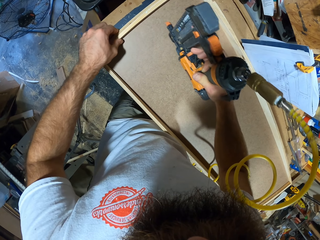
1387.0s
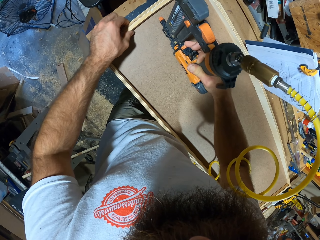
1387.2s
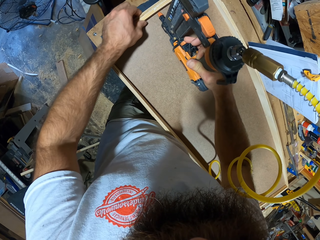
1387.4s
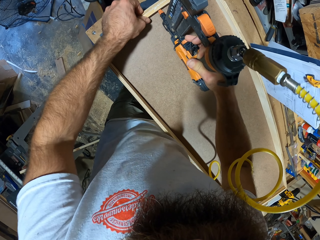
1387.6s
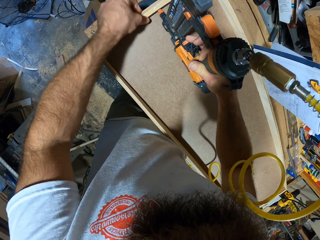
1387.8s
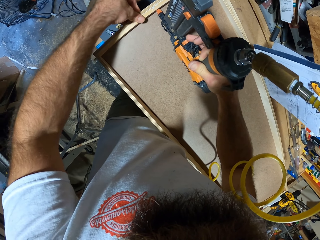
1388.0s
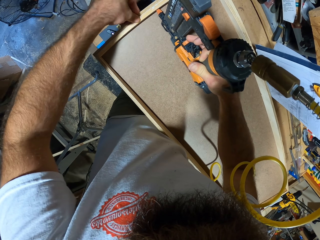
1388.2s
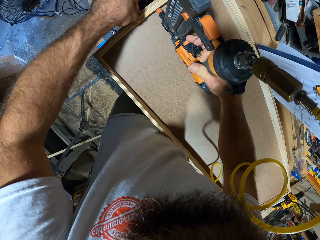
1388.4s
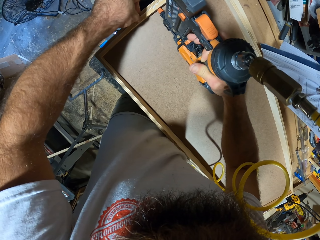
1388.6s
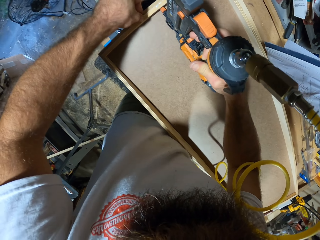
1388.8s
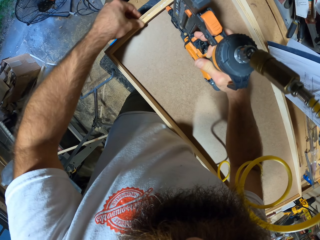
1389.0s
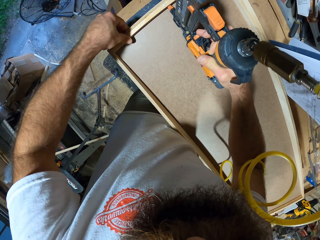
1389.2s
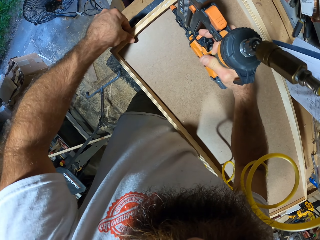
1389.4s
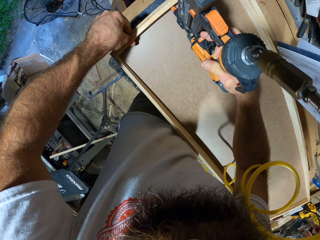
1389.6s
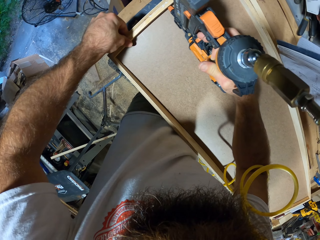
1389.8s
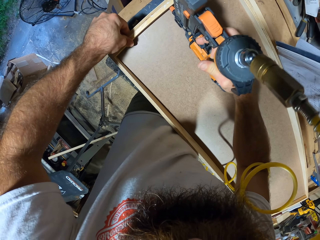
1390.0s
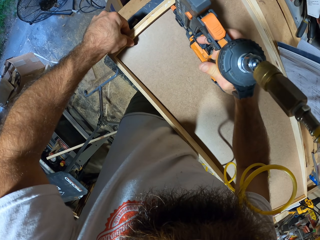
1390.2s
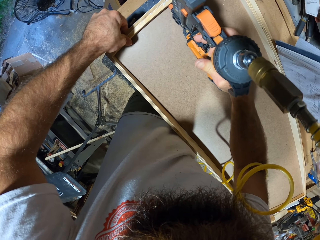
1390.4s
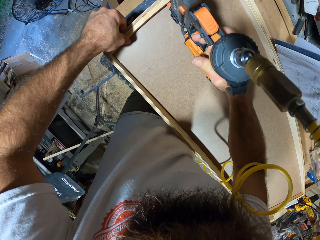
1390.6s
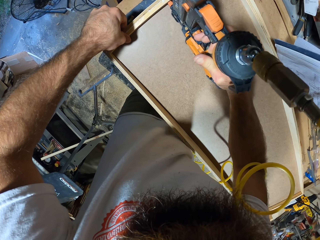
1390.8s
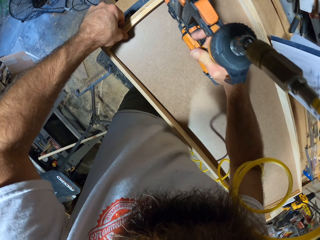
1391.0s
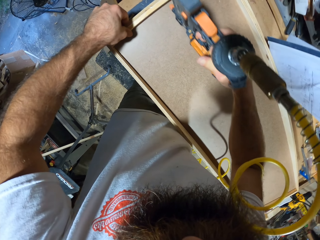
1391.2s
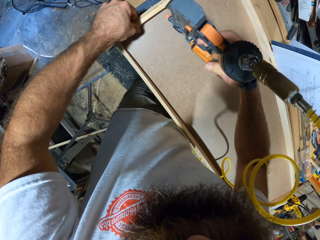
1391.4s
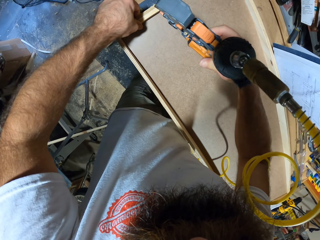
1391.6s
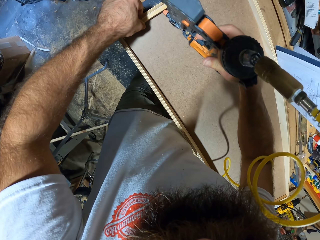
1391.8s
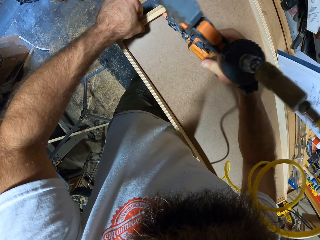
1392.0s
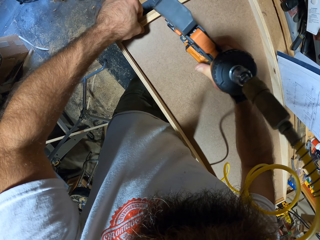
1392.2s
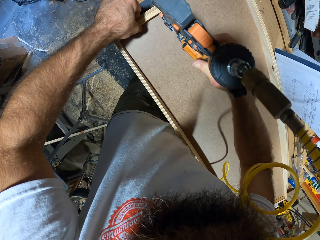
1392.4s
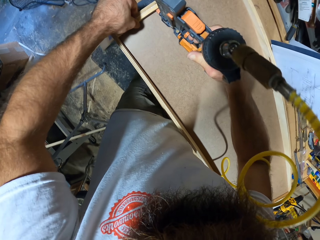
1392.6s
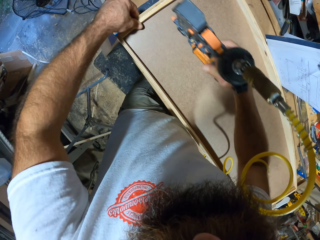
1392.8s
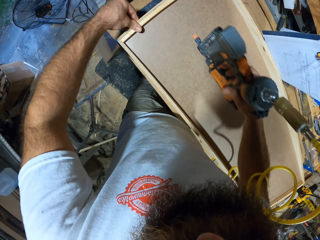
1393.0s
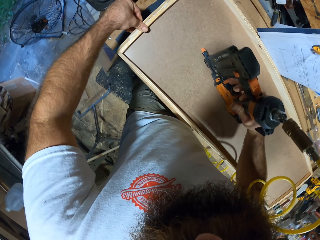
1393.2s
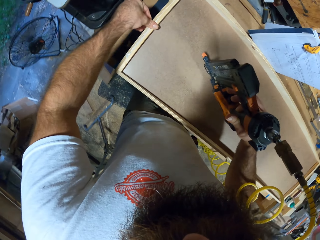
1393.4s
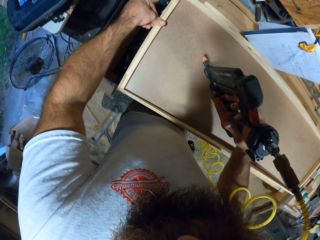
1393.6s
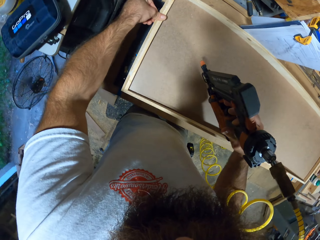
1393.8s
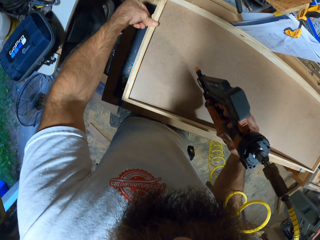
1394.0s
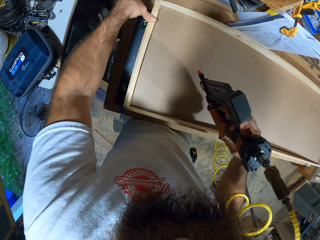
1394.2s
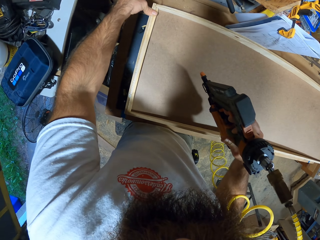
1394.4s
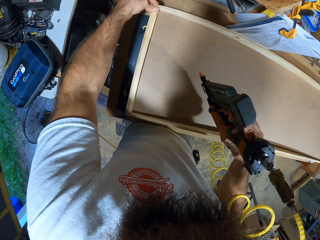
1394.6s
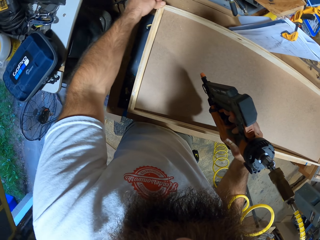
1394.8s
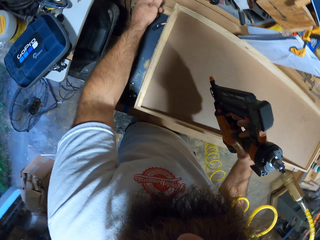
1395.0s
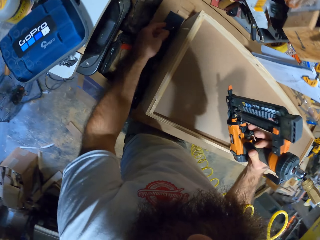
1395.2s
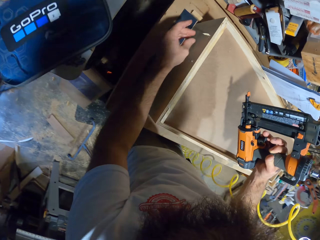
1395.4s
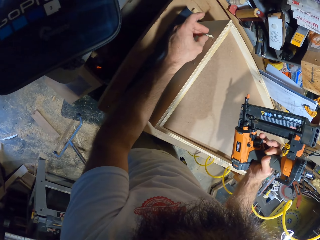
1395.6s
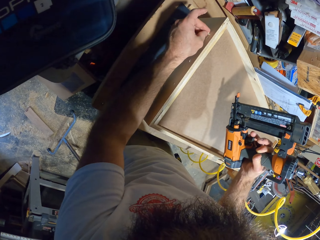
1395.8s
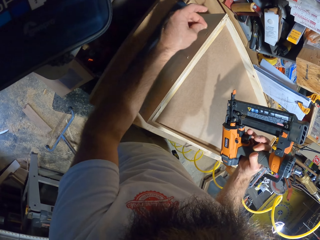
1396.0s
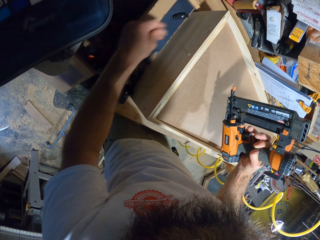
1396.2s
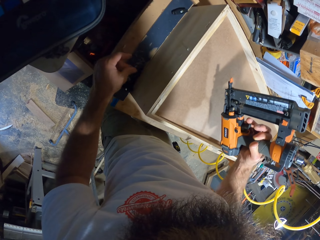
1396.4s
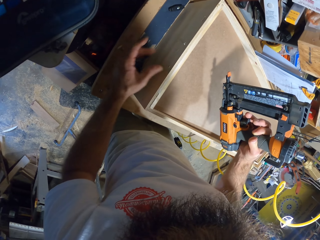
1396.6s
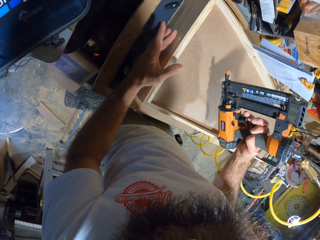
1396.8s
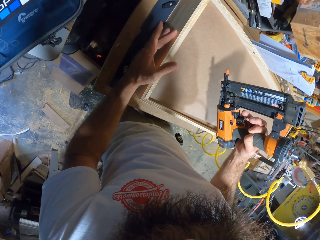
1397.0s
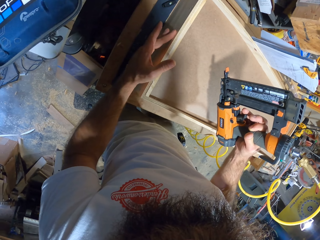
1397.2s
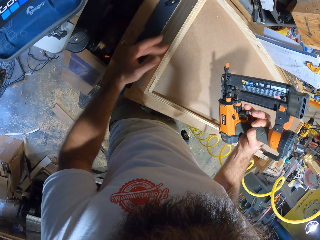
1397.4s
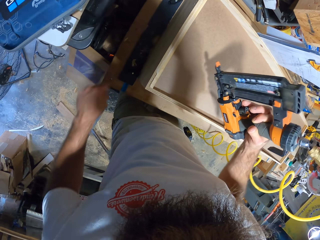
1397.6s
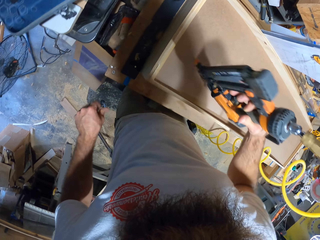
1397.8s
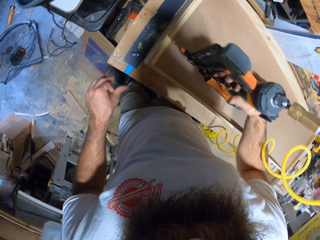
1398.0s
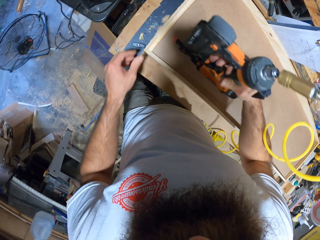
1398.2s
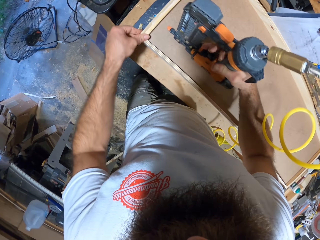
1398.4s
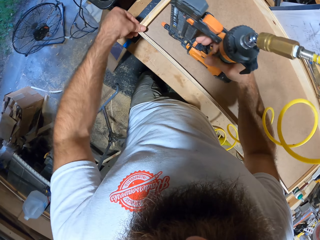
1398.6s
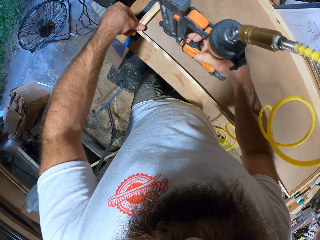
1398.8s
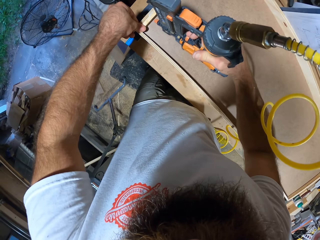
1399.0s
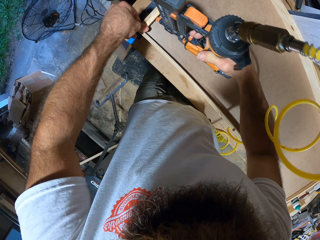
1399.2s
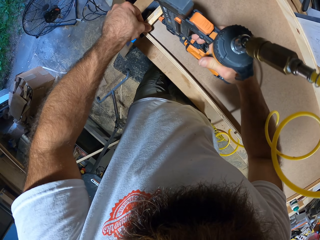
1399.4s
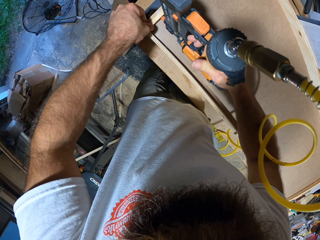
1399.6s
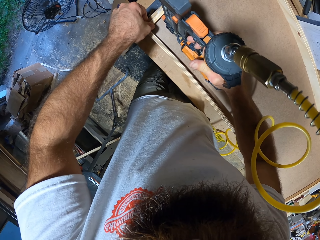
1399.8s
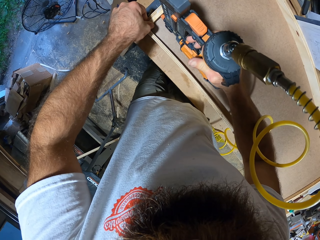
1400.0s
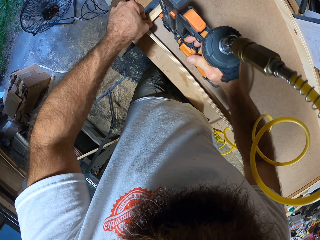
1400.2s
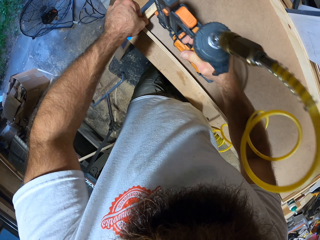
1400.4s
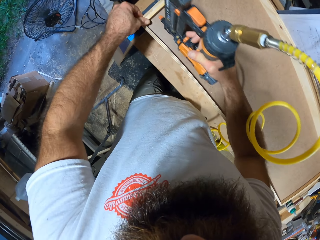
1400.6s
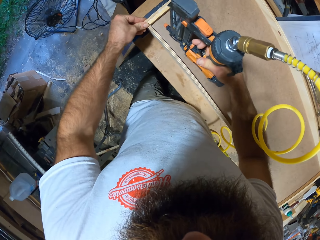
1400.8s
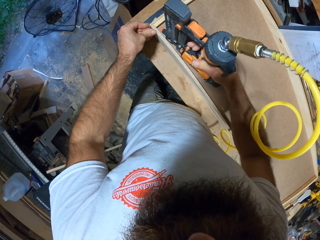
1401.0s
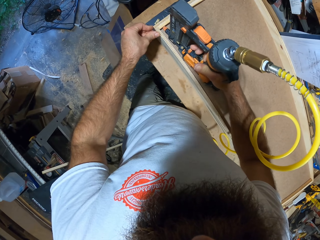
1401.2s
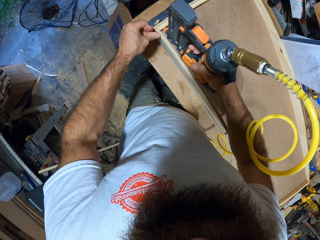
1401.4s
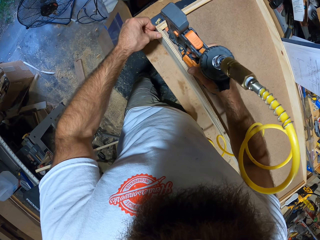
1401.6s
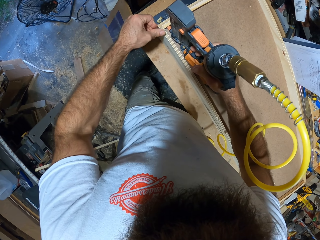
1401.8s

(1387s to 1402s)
The camera wearer presses the plywood on the board with his left hand. He adjusts the wood with his left hand. He picks a wooden debris from the board with his left hand. He drops the wooden debris on the table with his left hand. He cleans a wooden debris from the board on the table with his left hand. He throws the wooden debris on the ground with his left hand. He presses the plywood on the board with his left hand. He holds the board. He glues the plywood and the board together with the nail gun in his right hand.

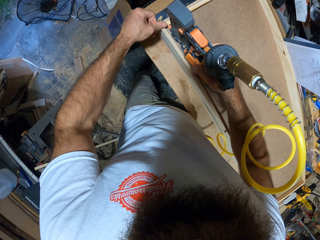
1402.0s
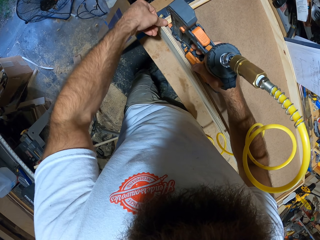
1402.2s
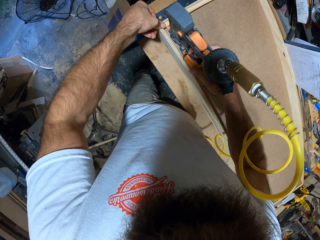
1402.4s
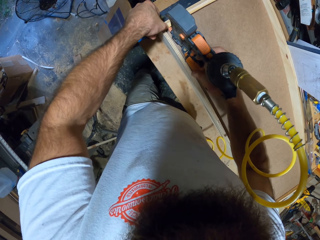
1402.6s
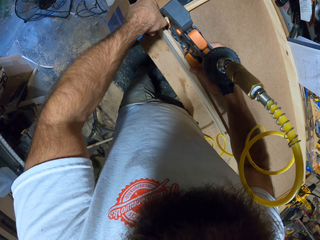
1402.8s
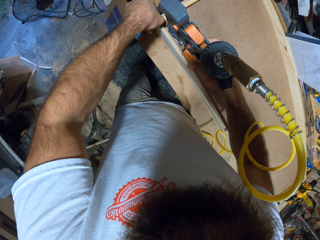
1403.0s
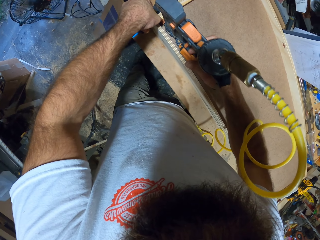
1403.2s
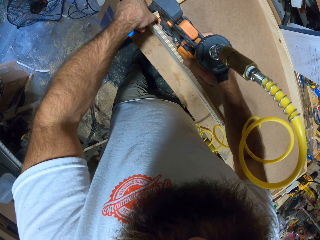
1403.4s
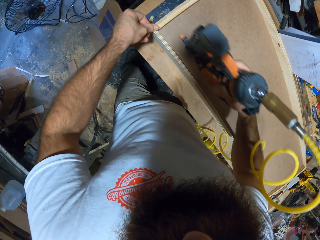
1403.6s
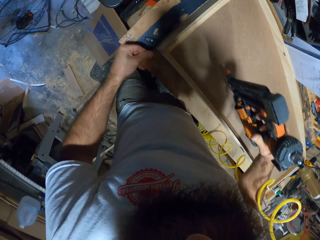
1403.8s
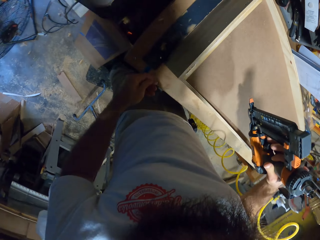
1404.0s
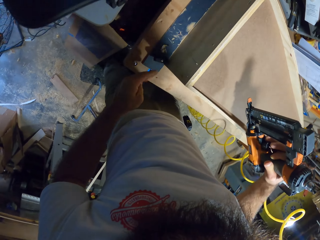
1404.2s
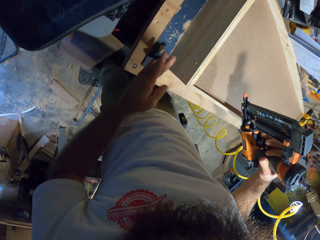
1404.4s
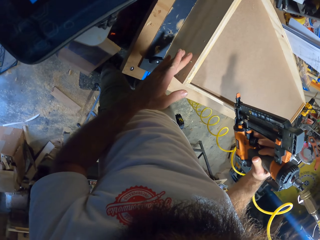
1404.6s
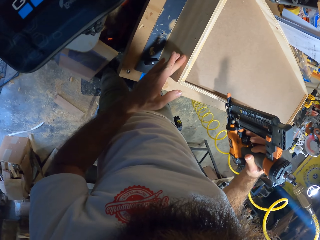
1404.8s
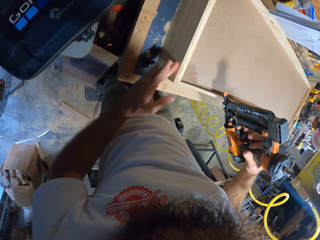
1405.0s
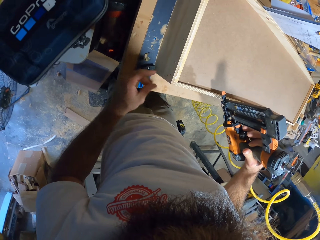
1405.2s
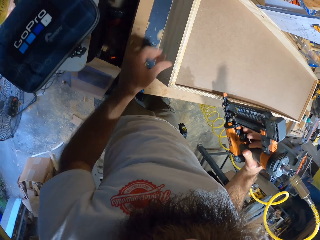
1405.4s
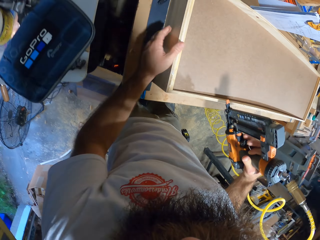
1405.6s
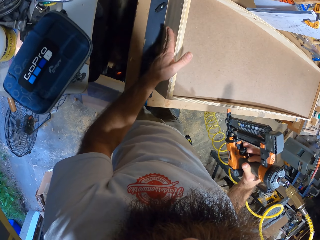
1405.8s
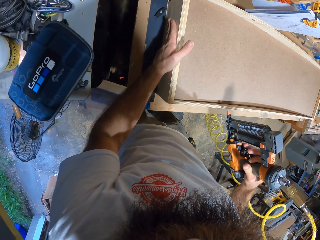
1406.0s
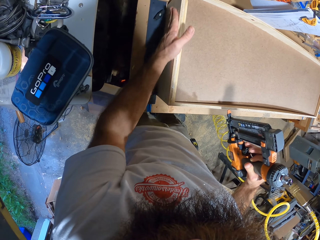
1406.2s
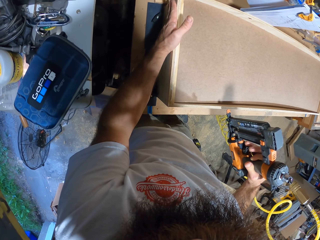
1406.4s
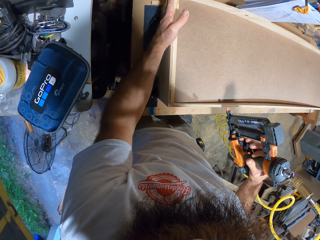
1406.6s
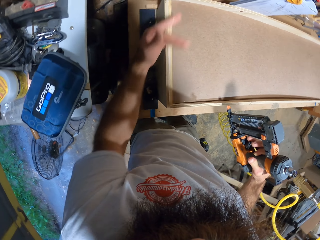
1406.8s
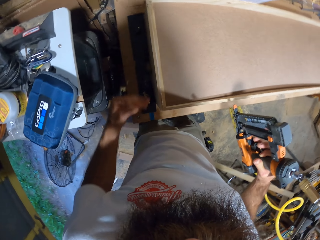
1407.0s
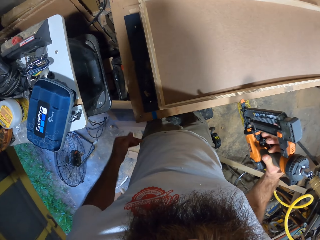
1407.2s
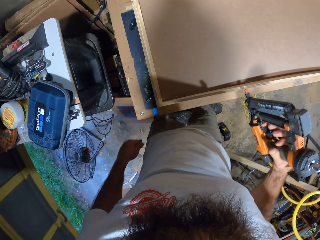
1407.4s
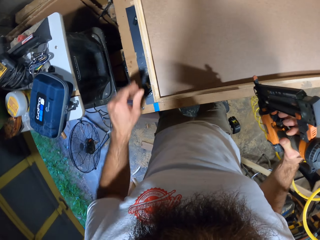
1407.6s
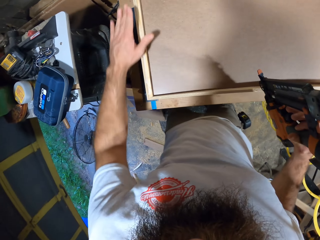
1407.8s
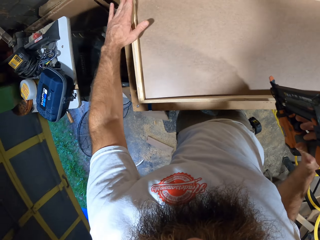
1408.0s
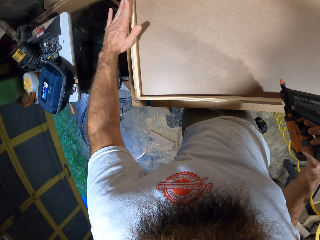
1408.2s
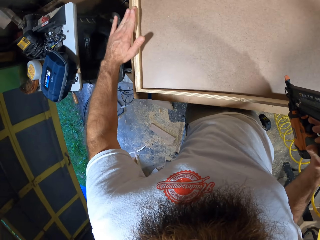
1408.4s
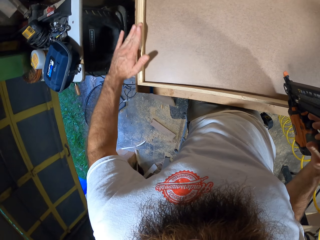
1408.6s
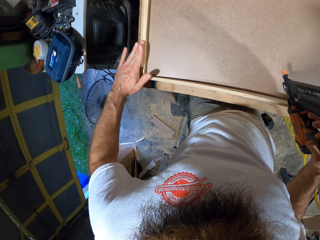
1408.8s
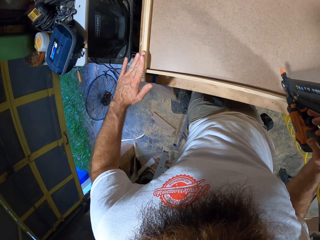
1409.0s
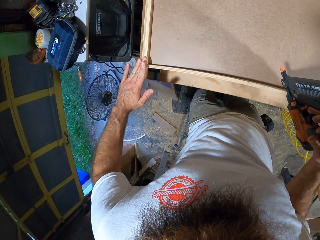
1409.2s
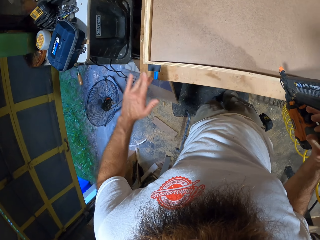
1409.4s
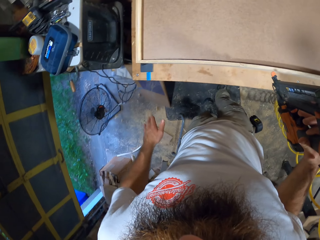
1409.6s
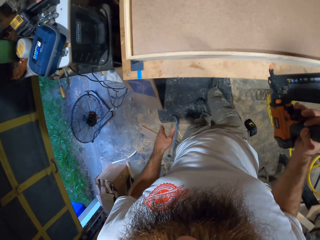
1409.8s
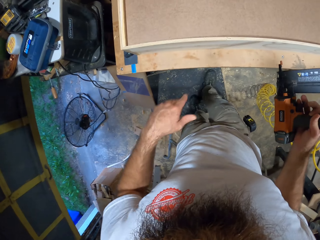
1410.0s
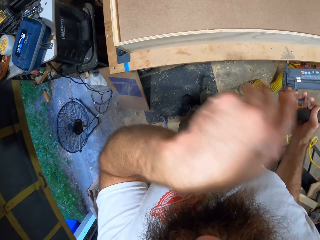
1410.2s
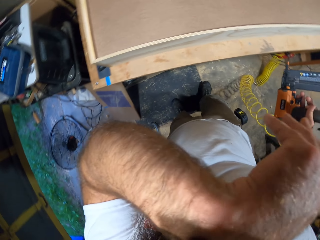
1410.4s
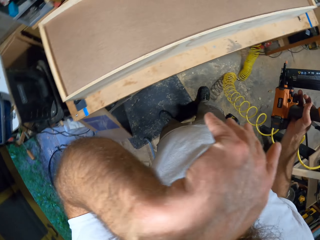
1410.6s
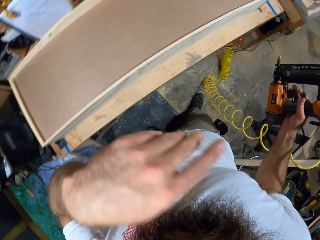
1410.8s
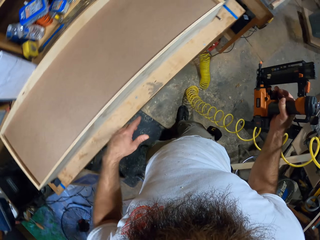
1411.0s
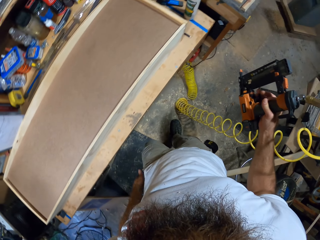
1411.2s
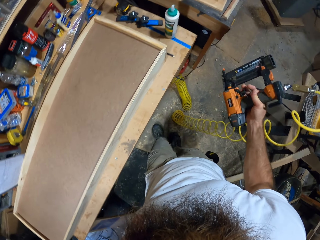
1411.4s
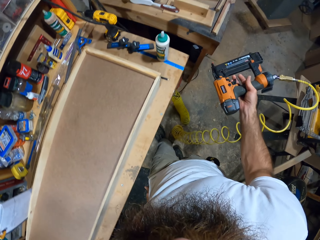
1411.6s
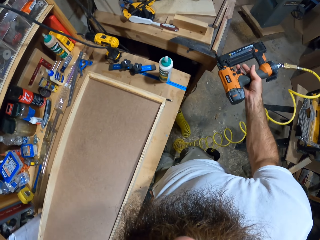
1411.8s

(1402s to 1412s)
The camera wearer cleans a wooden debris from the board with his left hand. He cleans the board on the table with his left hand. He cleans the plywood on the board with his left hand. He cleans his head with his left hand.
